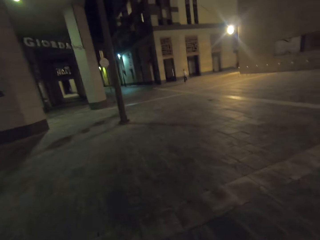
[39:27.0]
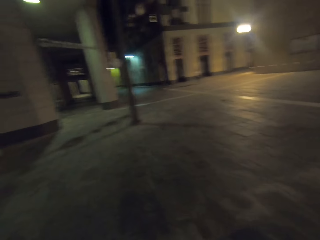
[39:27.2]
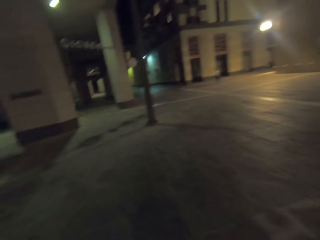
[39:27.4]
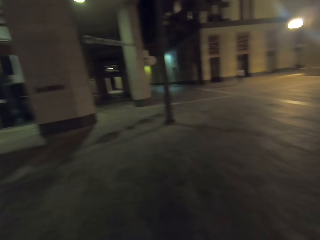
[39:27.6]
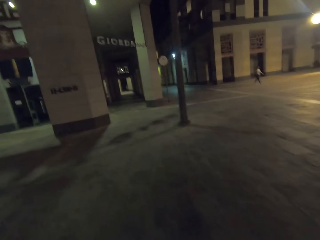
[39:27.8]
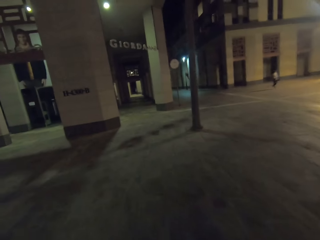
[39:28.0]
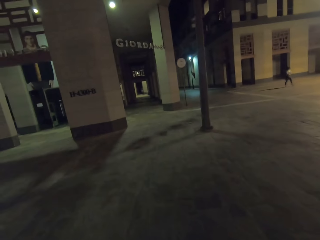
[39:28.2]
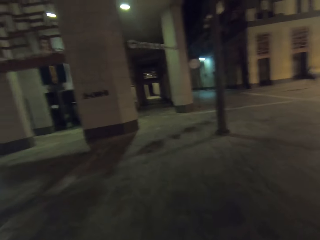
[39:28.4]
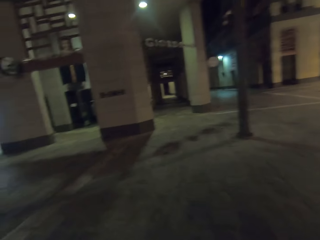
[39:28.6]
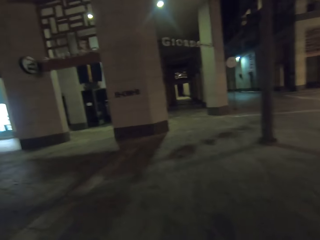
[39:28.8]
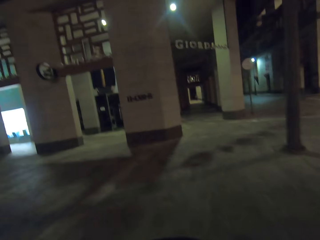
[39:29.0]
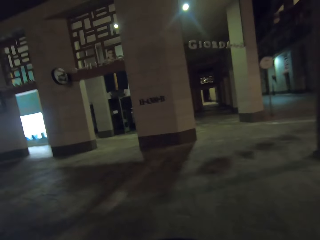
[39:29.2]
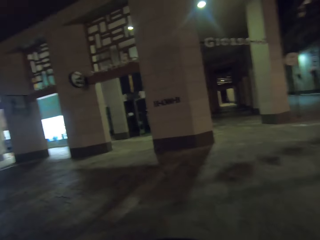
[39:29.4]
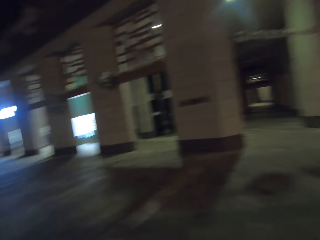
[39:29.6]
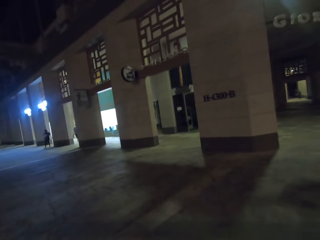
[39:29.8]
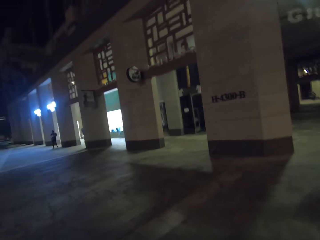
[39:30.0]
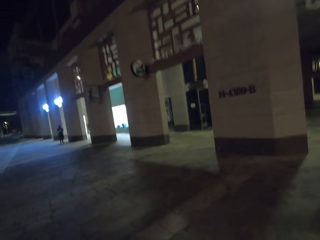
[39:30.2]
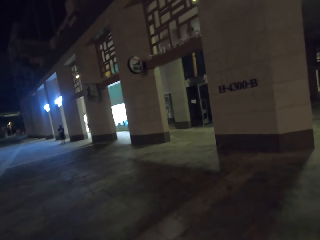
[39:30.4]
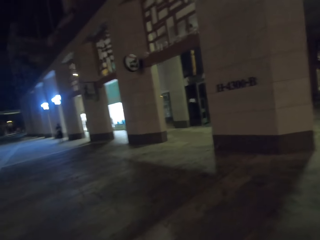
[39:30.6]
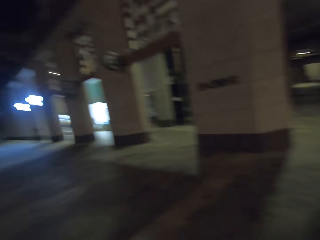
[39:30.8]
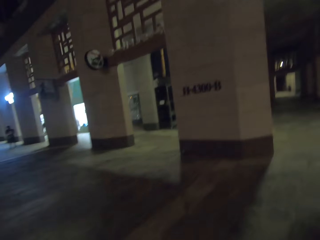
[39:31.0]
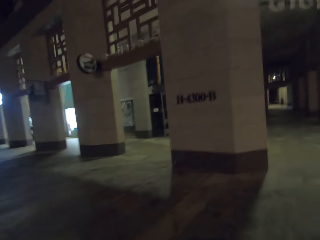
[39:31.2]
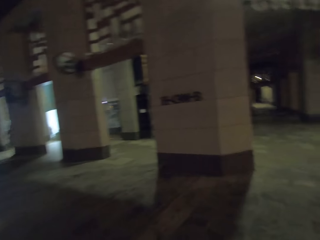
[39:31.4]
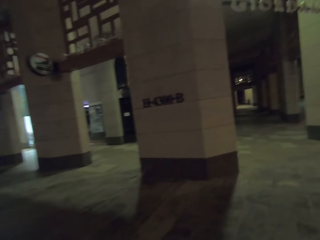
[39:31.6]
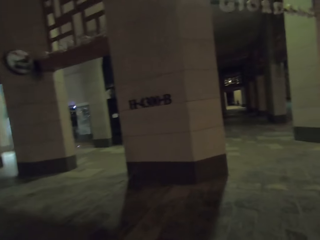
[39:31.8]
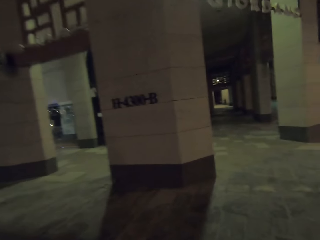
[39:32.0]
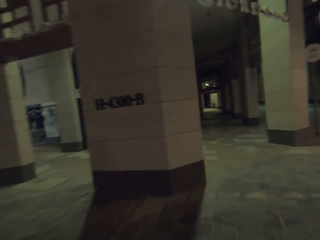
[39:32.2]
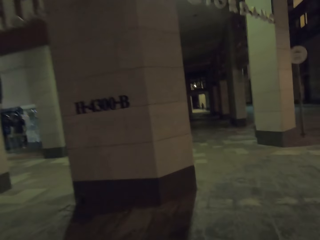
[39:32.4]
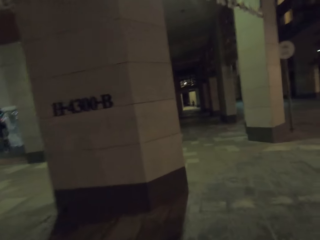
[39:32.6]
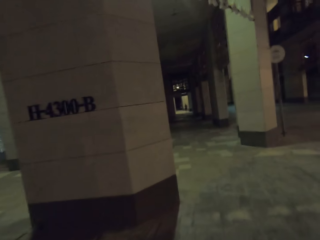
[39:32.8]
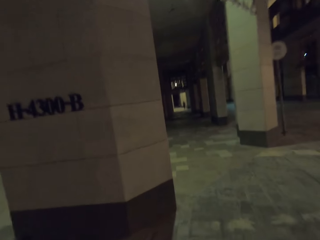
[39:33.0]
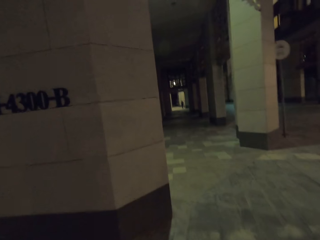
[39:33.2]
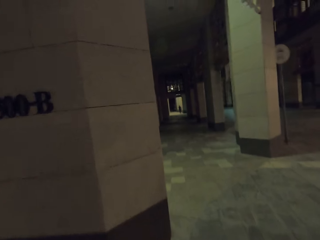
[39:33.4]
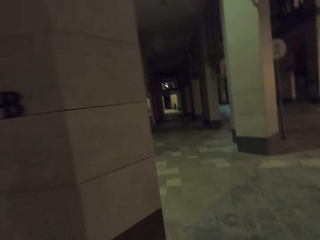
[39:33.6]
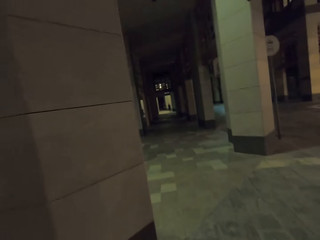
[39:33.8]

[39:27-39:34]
The camera wearer walks around the street.

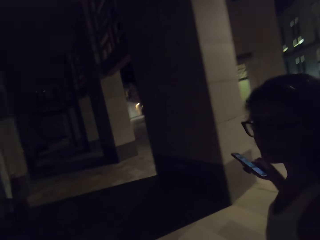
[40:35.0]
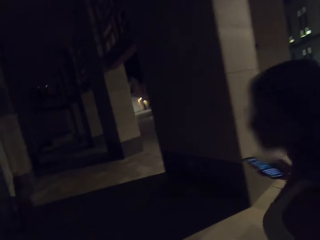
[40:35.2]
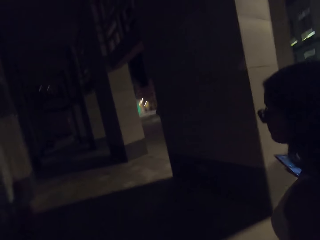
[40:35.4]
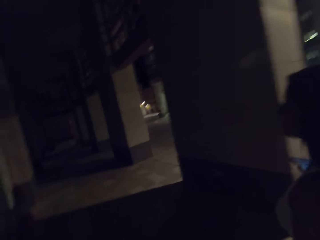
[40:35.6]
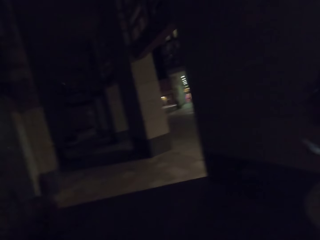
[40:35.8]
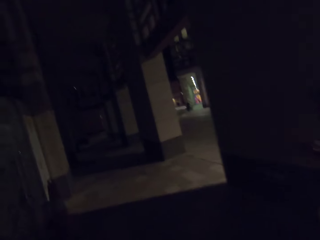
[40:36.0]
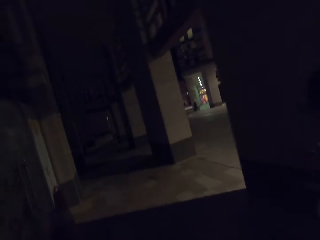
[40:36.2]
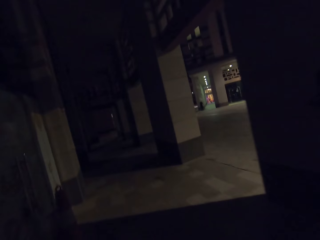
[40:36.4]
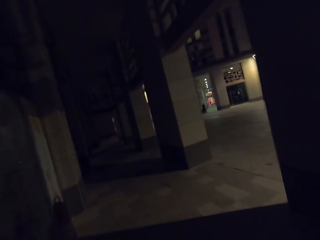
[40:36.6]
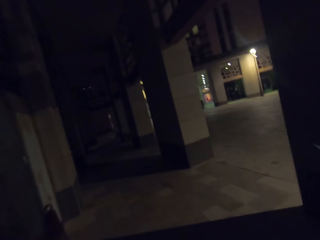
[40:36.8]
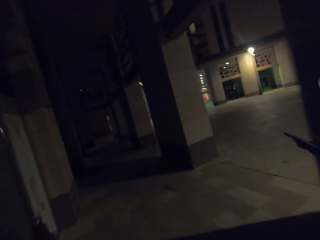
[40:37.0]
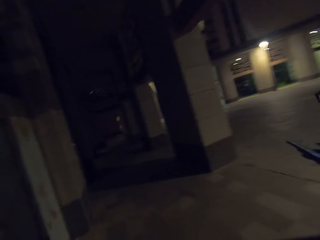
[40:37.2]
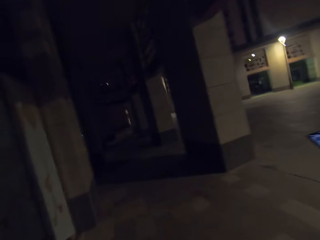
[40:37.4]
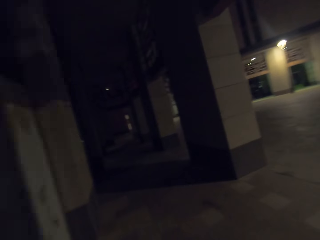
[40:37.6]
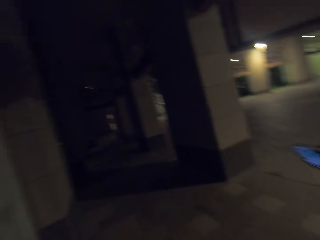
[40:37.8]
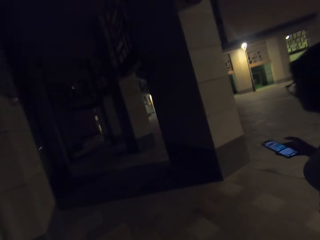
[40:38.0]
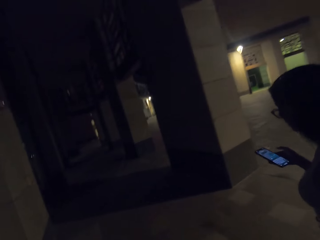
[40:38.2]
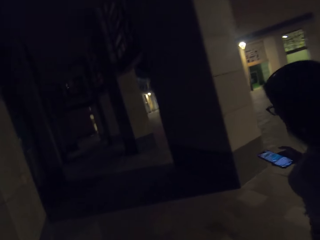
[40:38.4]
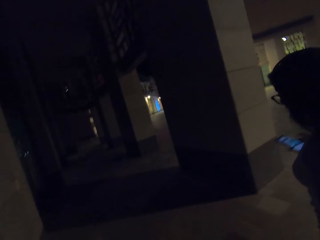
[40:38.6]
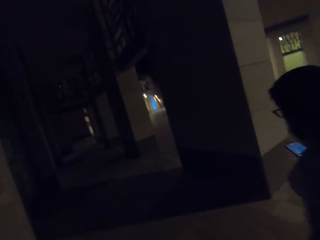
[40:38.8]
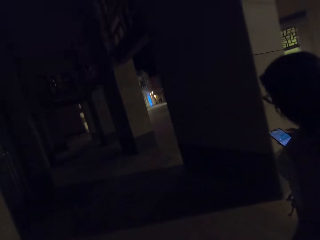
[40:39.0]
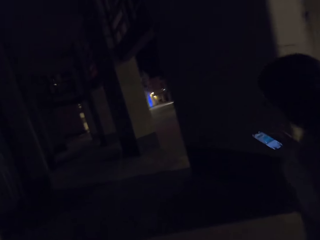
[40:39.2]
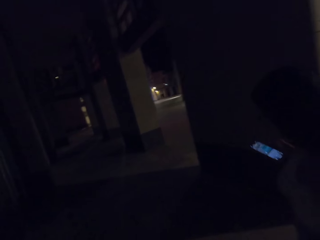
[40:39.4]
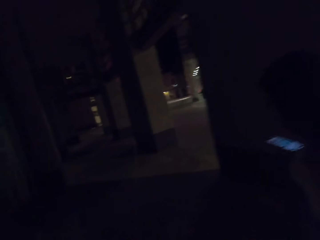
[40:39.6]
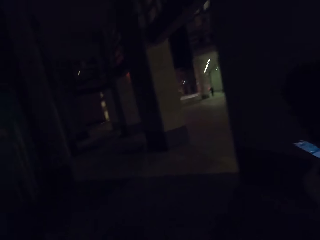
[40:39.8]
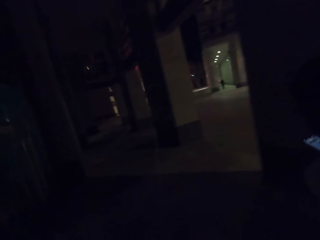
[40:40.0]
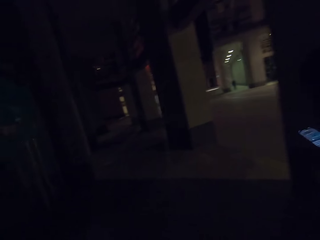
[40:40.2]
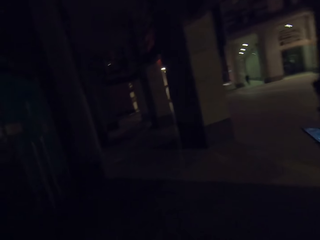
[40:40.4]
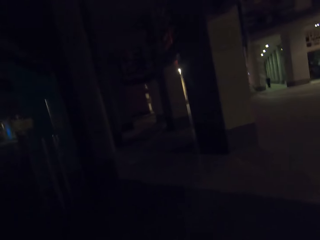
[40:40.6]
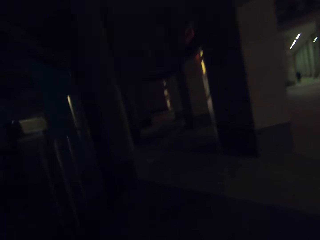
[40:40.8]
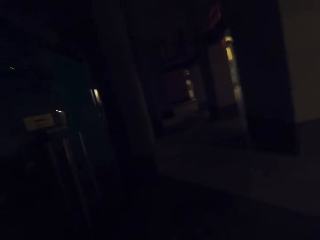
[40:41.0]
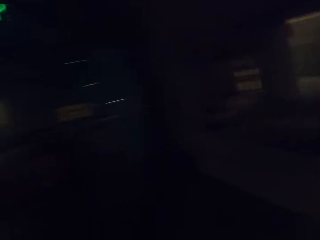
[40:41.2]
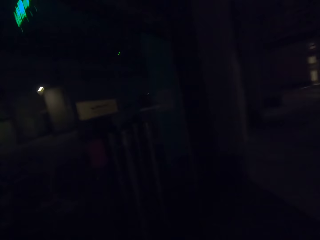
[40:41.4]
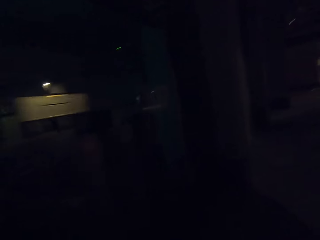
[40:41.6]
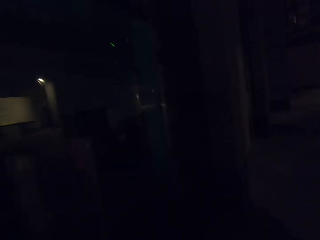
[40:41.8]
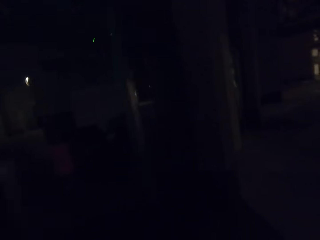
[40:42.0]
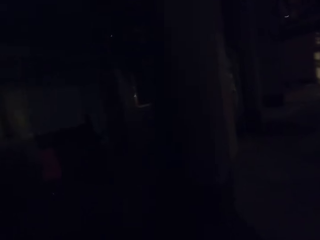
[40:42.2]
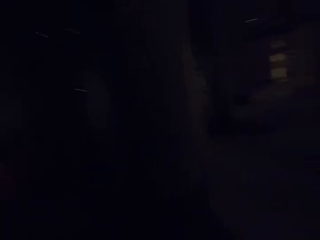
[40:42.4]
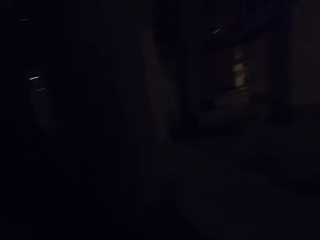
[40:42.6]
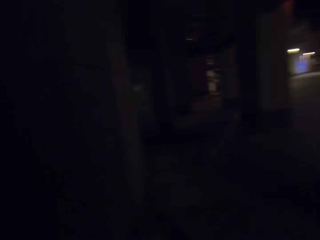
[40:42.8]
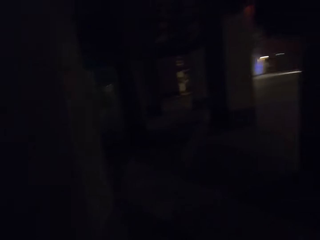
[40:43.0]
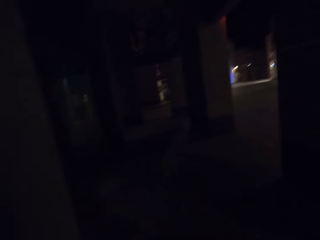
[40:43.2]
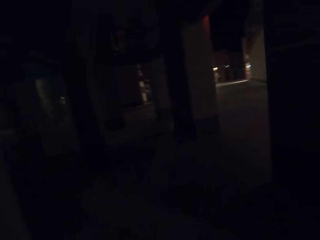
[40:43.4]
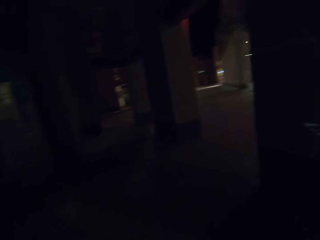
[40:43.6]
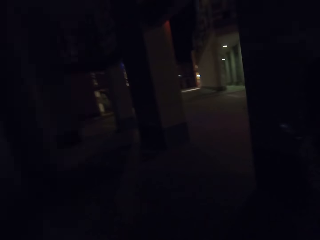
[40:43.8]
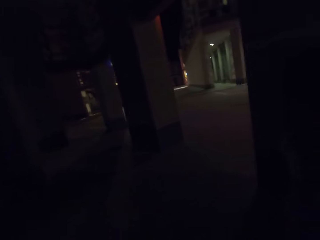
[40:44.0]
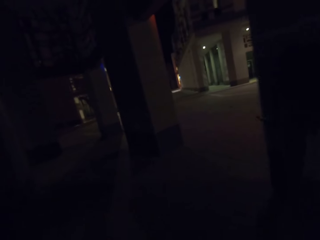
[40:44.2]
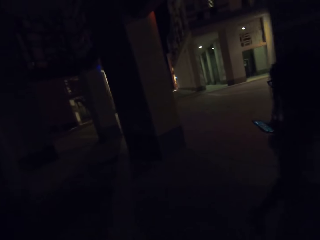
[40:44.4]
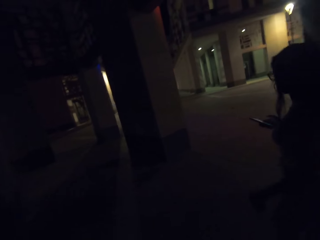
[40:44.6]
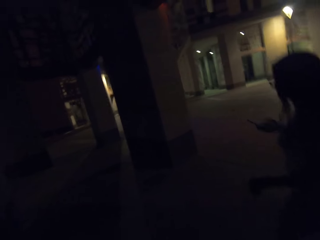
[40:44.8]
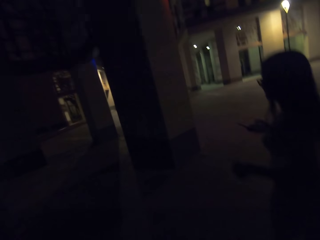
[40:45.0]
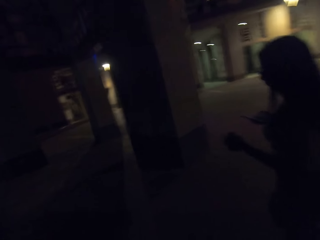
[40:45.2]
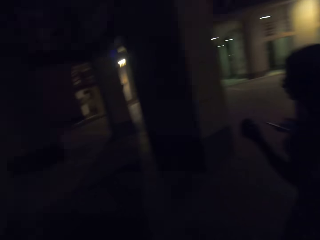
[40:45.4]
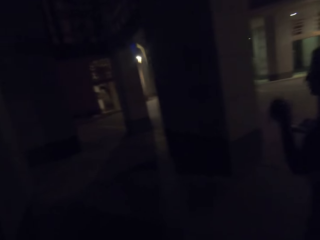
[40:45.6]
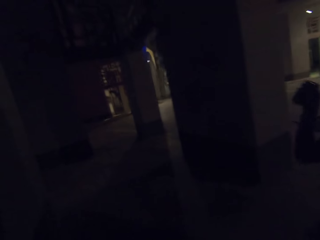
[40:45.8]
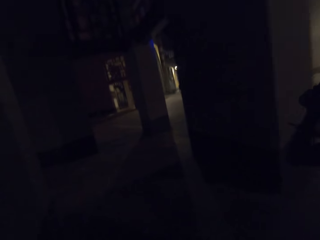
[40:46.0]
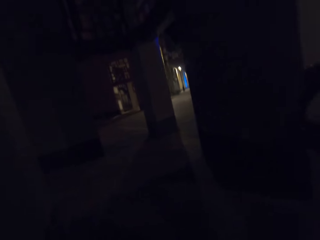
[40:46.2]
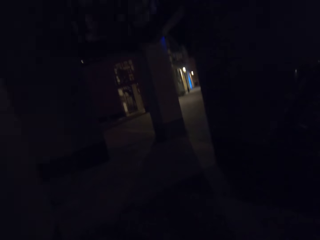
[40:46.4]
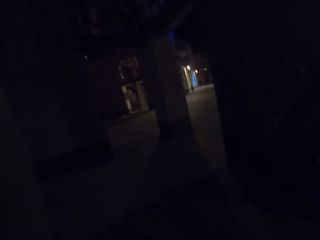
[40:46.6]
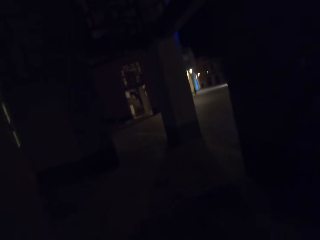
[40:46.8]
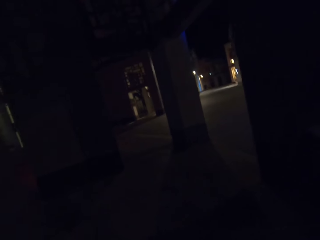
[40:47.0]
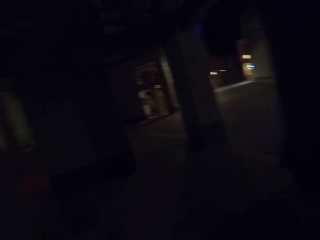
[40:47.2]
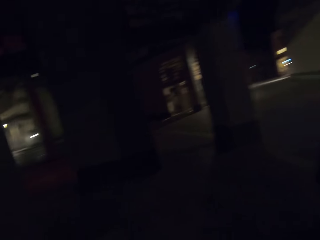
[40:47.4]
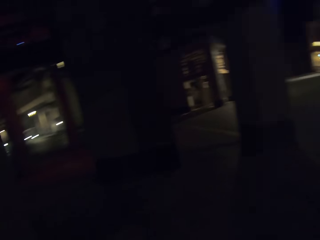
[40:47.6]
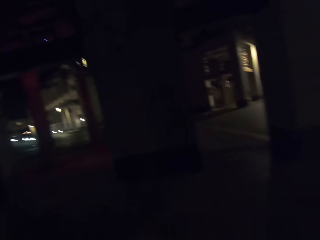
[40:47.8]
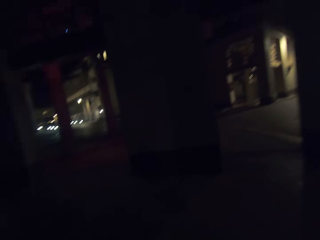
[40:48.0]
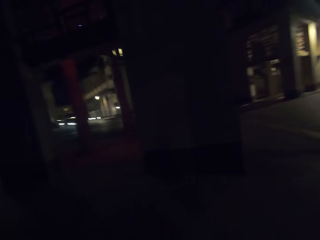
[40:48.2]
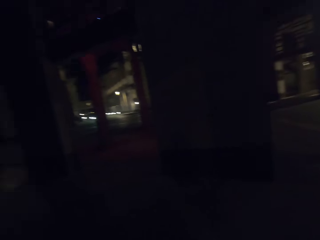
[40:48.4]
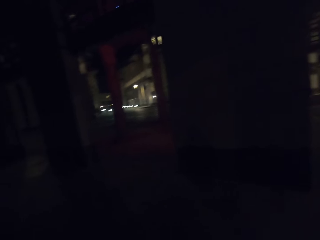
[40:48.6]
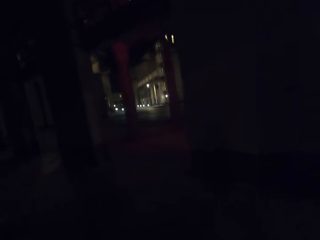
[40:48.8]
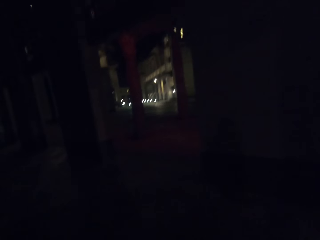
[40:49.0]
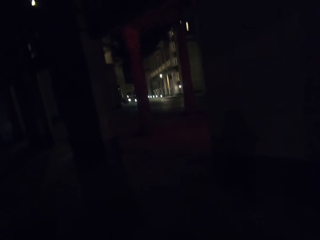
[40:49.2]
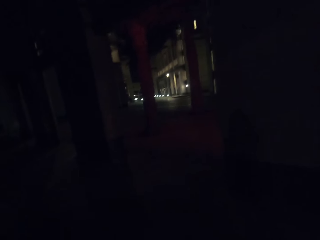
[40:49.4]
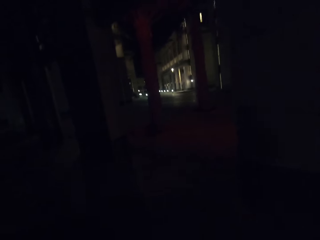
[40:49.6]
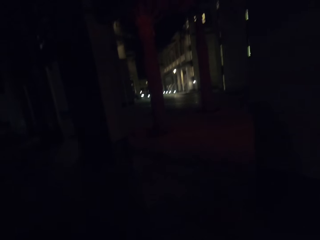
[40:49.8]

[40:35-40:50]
A person walks around the street.
